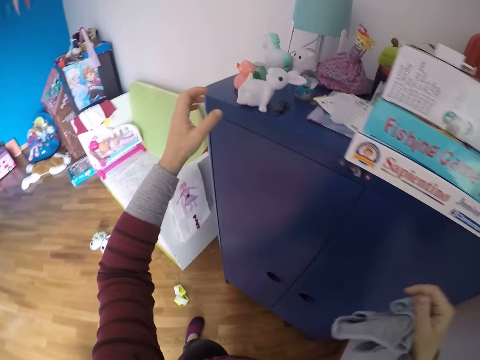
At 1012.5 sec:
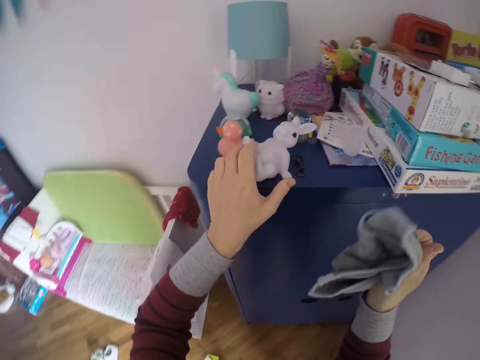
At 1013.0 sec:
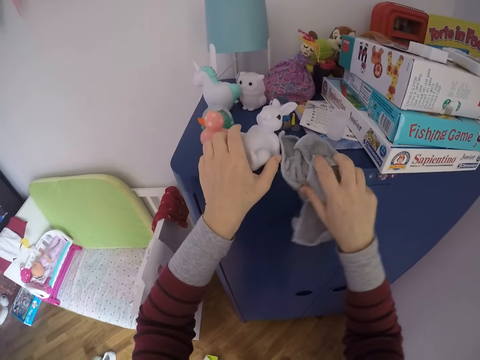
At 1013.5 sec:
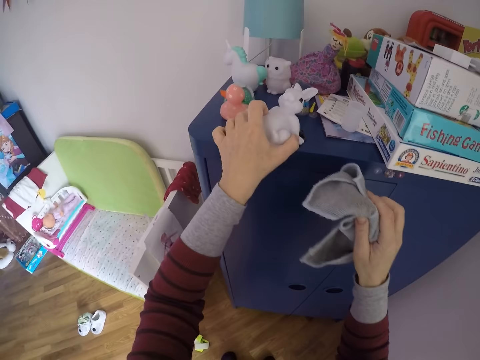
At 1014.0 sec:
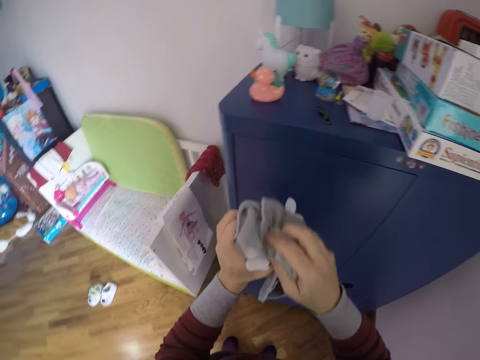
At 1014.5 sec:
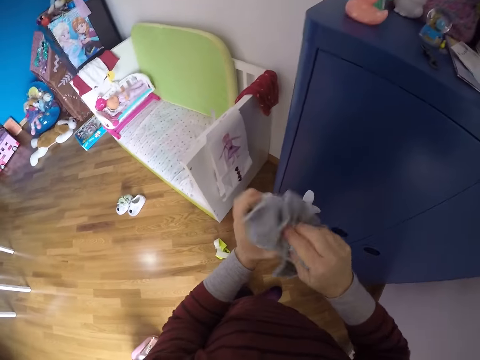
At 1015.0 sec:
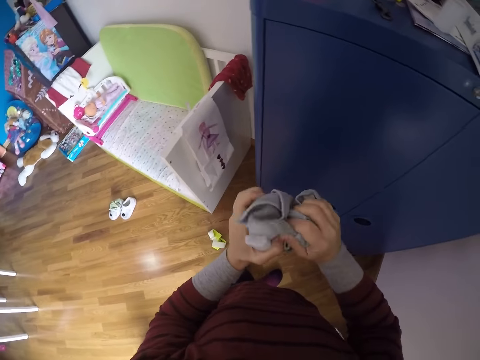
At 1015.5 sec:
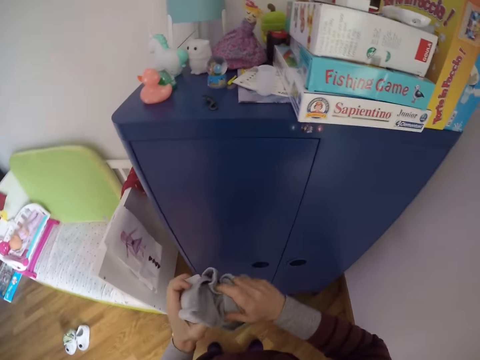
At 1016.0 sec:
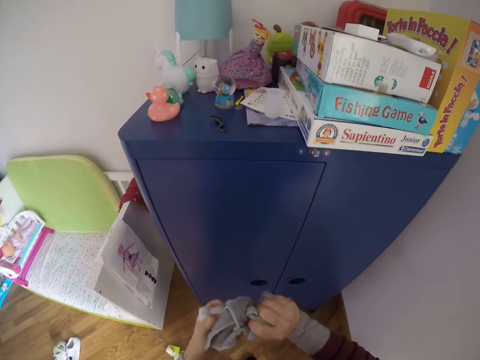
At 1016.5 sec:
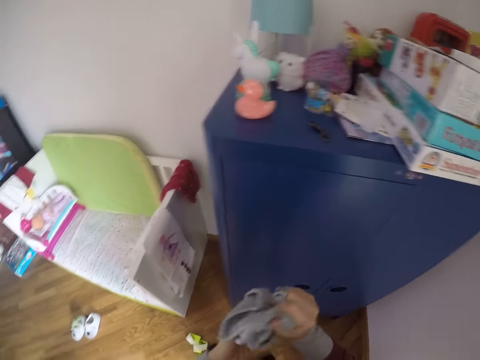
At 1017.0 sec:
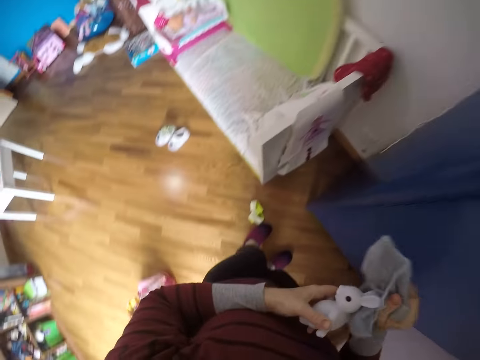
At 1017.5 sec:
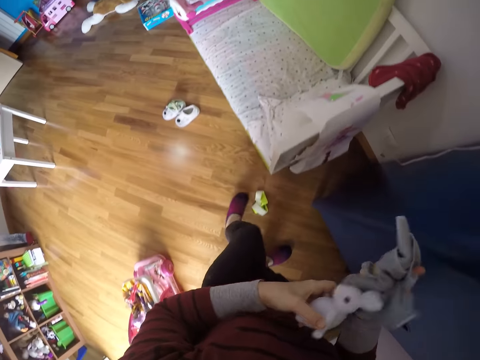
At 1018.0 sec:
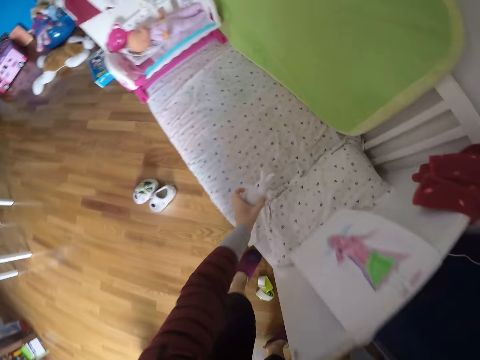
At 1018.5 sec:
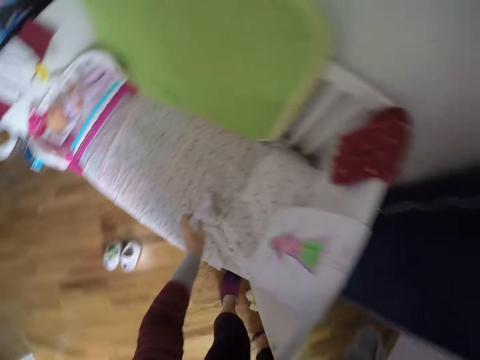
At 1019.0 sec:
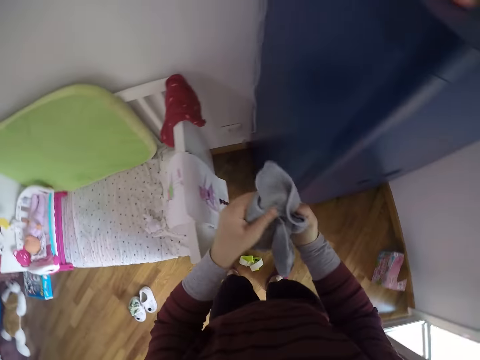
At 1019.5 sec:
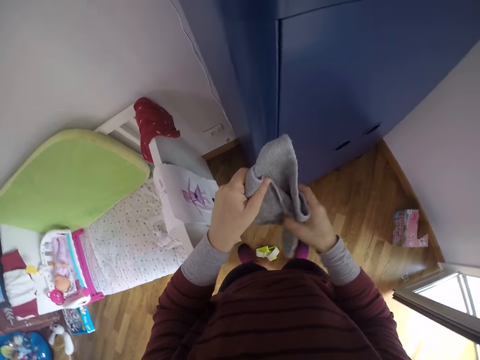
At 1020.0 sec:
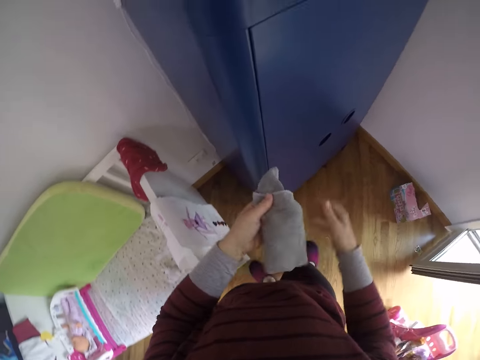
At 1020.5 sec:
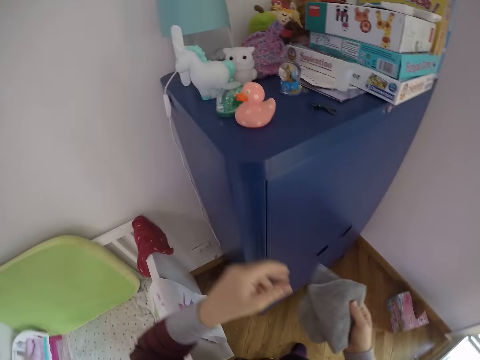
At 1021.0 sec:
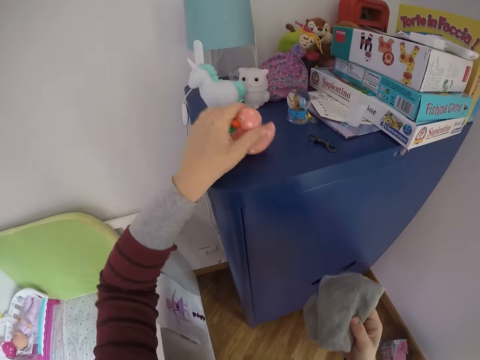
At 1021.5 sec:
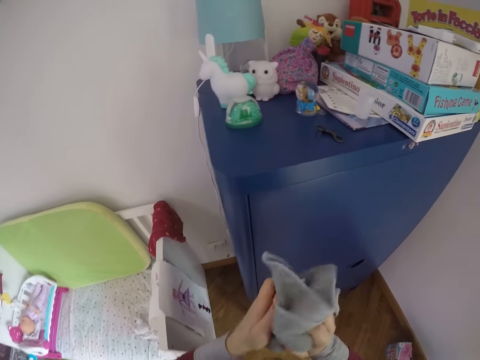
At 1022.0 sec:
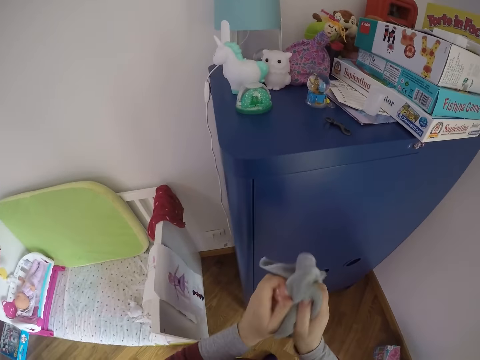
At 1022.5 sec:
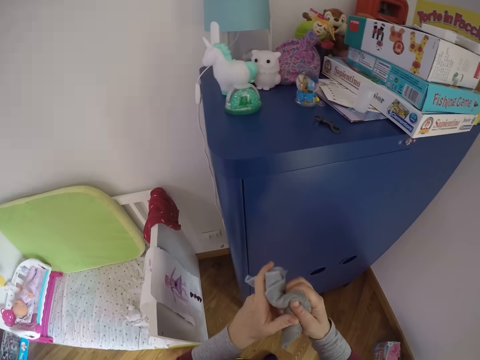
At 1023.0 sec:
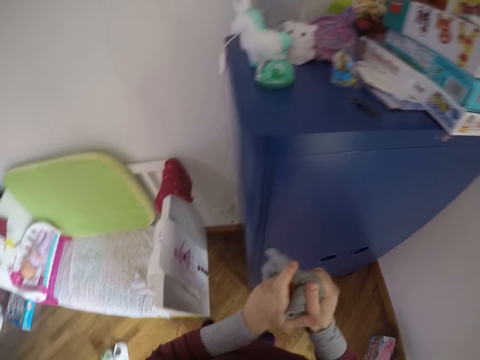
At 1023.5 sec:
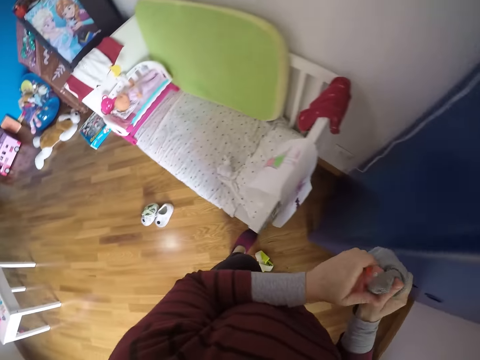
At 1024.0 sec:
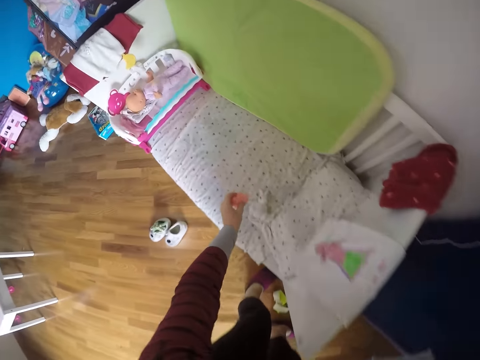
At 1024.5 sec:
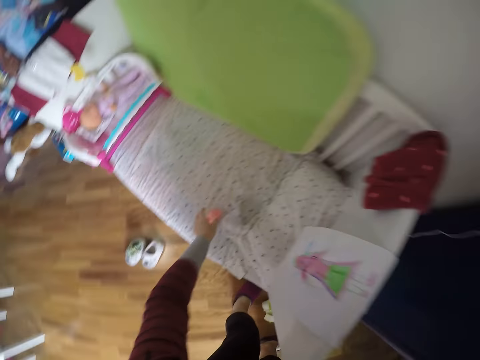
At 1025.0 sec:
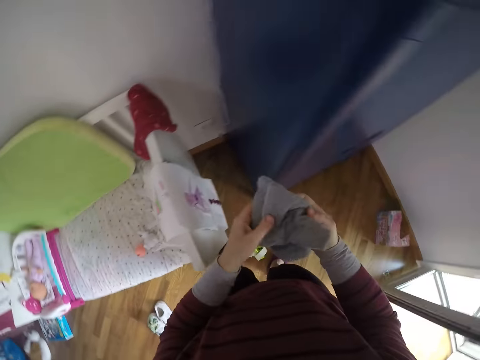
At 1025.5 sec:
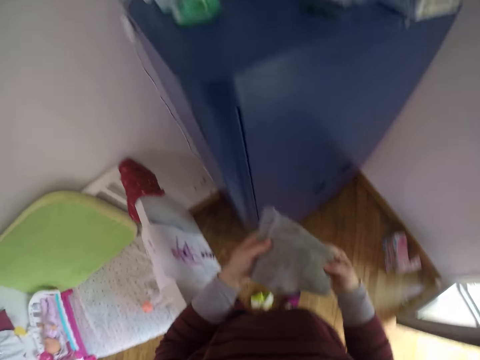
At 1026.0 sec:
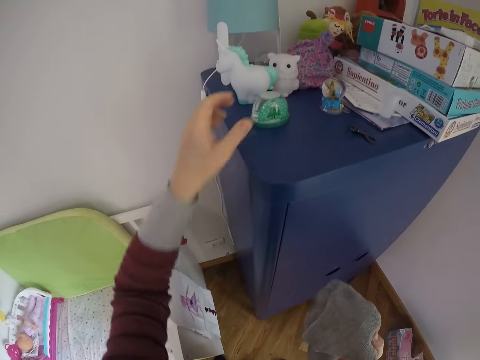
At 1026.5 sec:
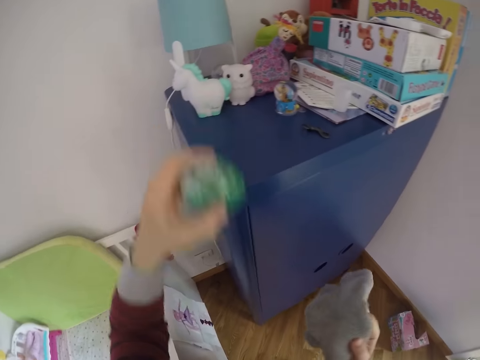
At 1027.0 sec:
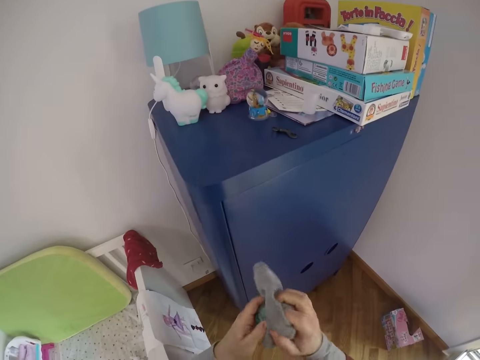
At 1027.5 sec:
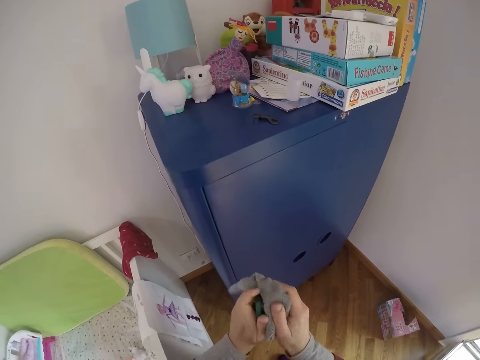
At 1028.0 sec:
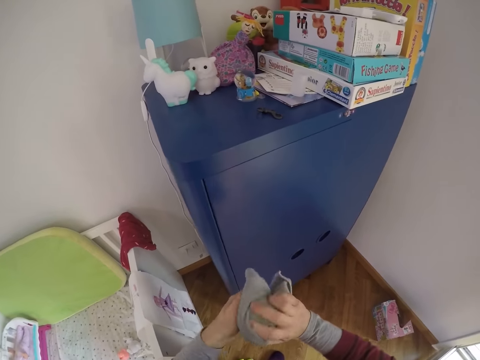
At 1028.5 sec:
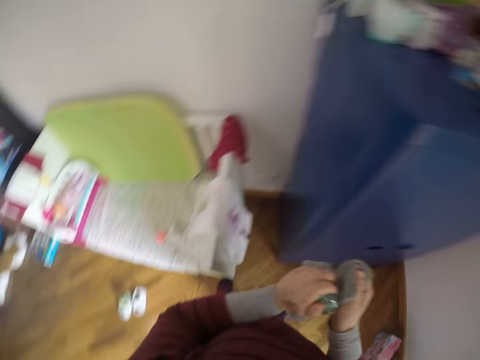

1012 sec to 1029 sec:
The camera wearer moves around. She picks up a toy rabbit from the top of the wardrobe with her left hand. She holds a hand towel on a cabinet. She cleans the toy rabbit with the towel in her right hand. She moves forward. She drops the toy rabbit on the baby cot with her left hand. She turns around. She turns the hand towel. She picks up a toy duck from the top of the wardrobe with her left hand. She cleans the toy duck with the towel in her right hand. She drops the toy duck on the baby cot with her left hand. She turns around. She looks at the hand towel. She picks up a snow globe from the top of the wardrobe with her left hand. She cleans the snow globe with the towel in her right hand.

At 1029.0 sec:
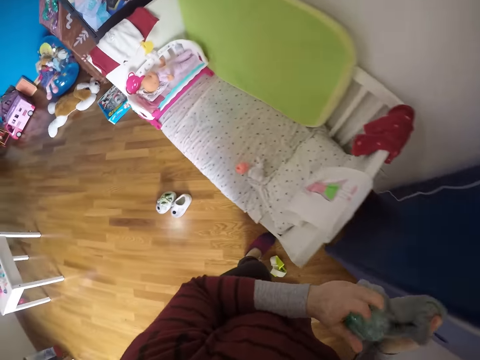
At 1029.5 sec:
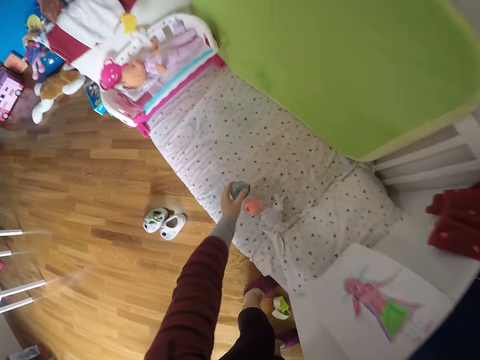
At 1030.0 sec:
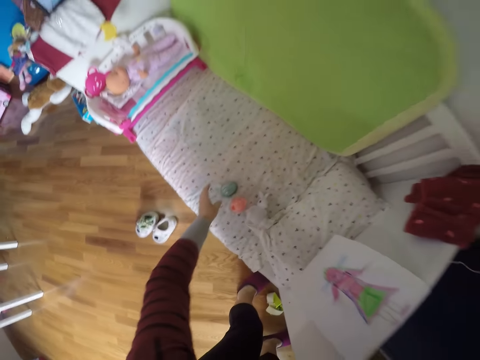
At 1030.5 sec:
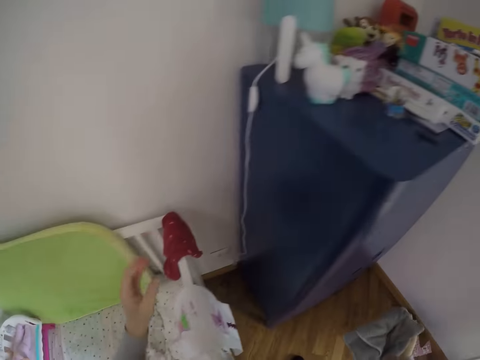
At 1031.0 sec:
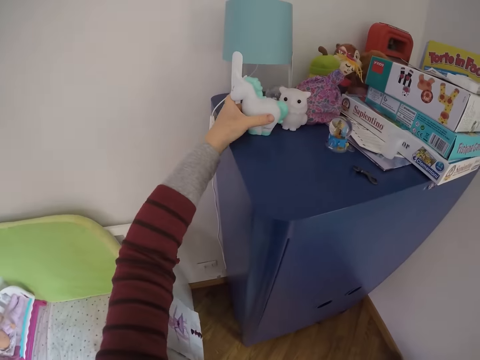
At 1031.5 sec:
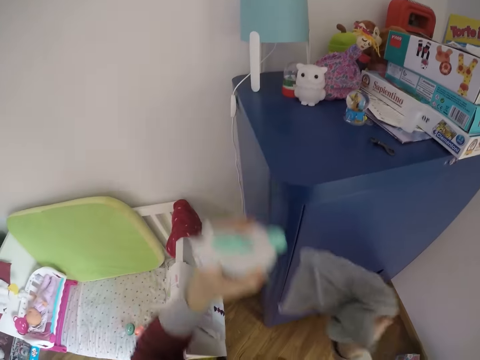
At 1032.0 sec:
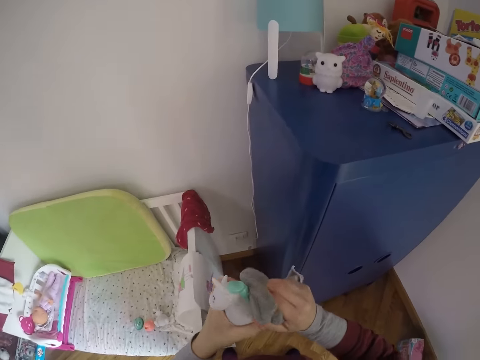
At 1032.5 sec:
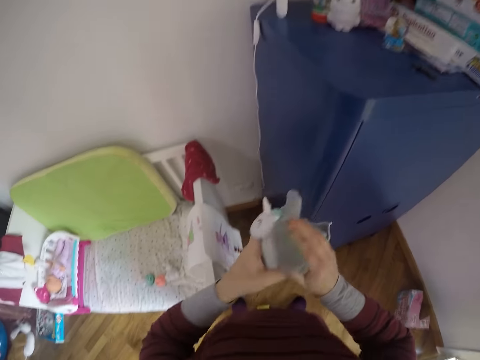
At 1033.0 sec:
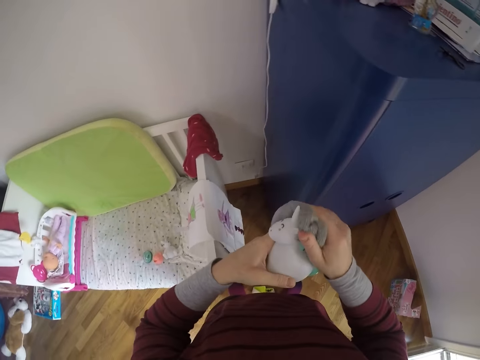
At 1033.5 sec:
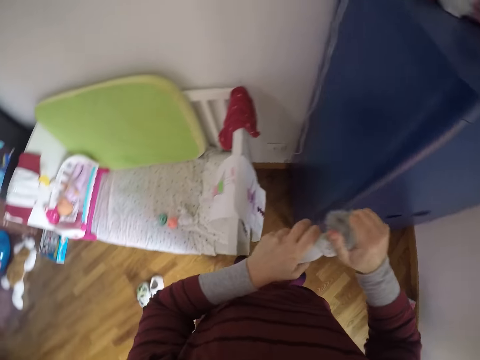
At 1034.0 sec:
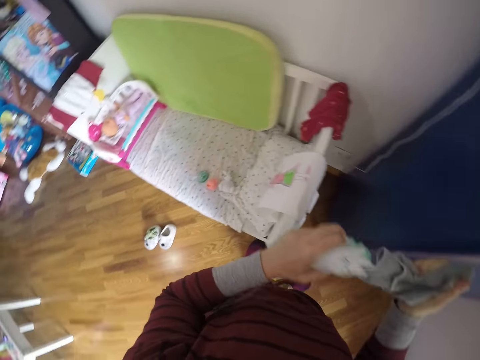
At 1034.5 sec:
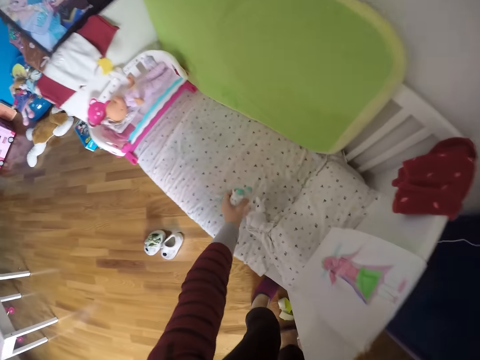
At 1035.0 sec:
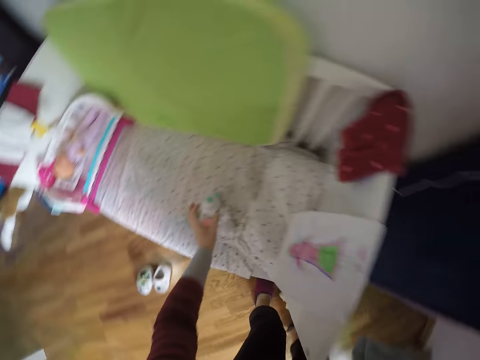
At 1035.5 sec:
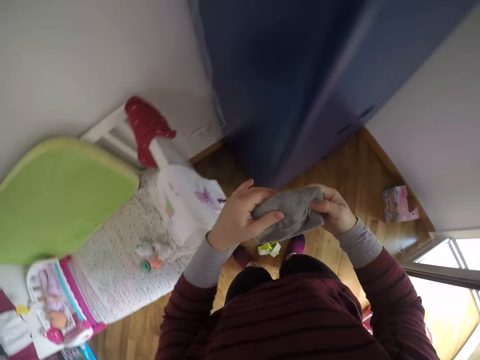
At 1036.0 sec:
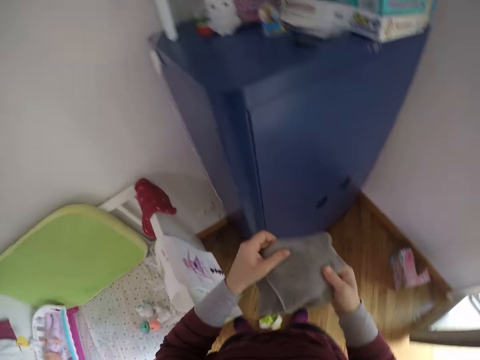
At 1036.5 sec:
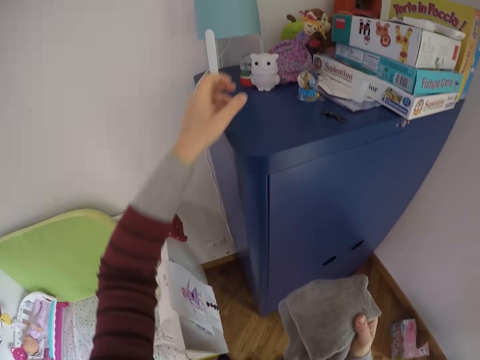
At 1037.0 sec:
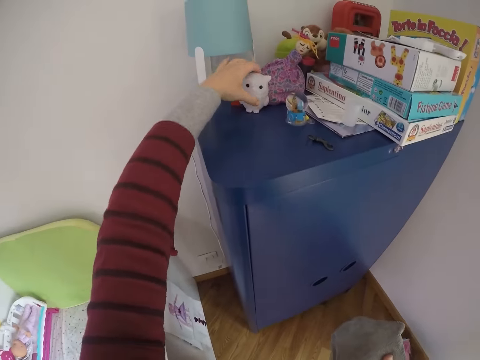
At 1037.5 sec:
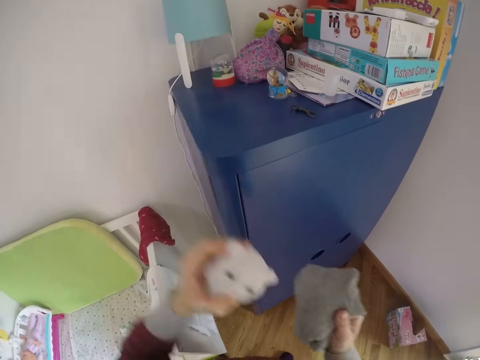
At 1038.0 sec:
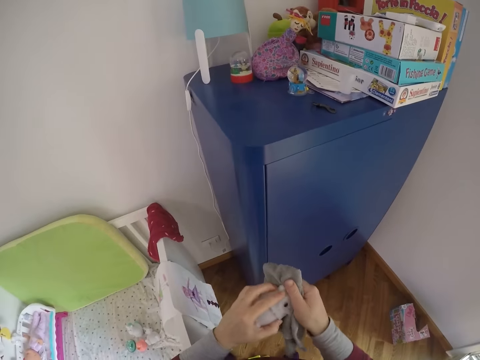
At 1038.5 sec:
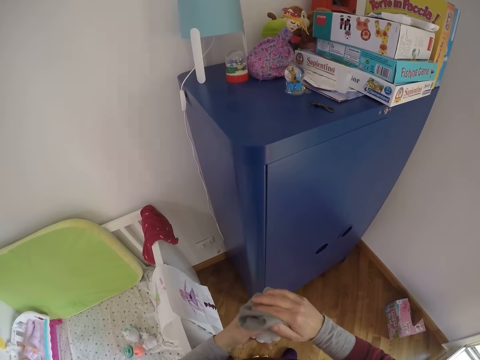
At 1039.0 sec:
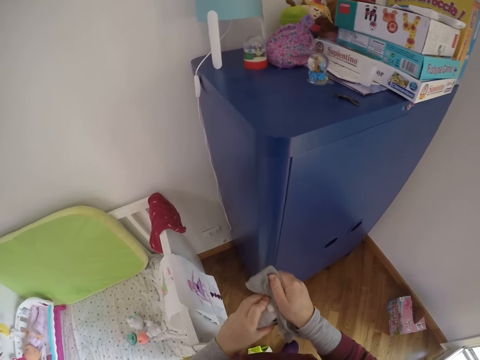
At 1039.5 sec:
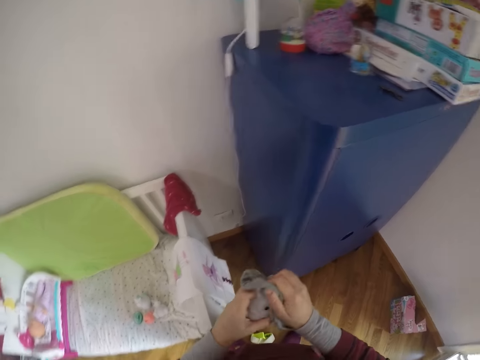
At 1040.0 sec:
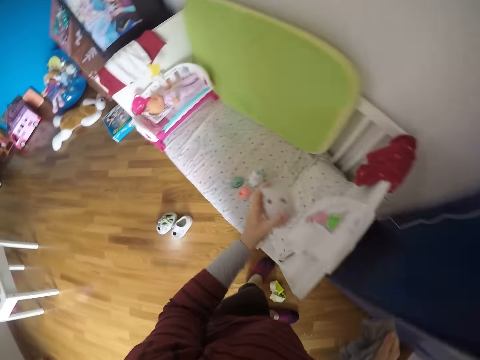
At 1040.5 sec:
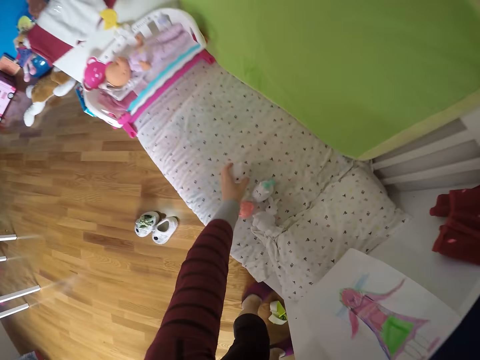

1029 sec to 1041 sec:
The camera wearer drops the snow globe on the baby cot with her left hand. She turns around. She picks up a toy pony from the top of the wardrobe with her left hand. She cleans the toy pony with the towel in her right hand. She drops the toy pony on the baby cot with her left hand. She turns around. She looks at the hand towel. She picks up a toy owl from the top of the wardrobe with her left hand. She cleans the toy owl with the towel in her right hand. She drops the toy owl on the baby cot with her left hand.
